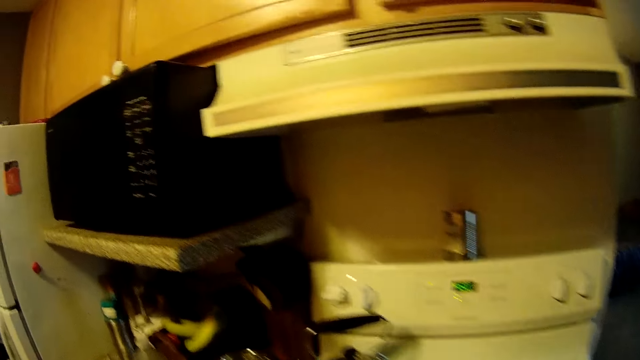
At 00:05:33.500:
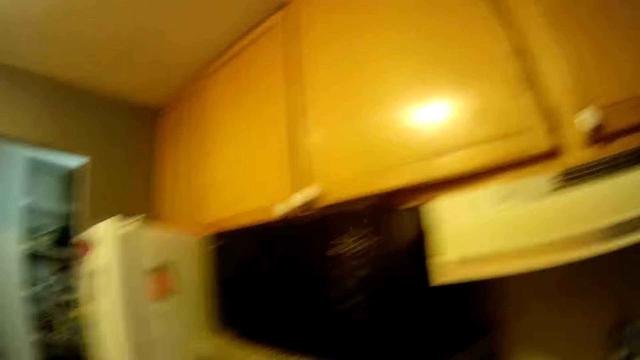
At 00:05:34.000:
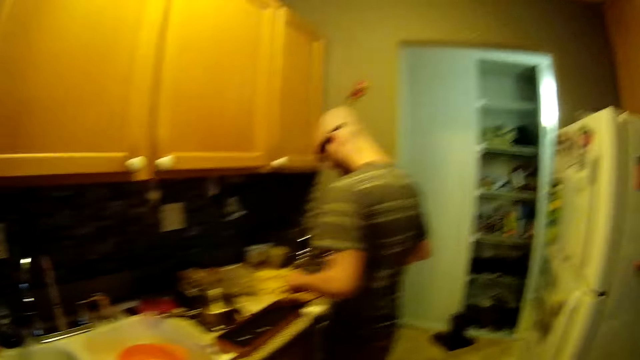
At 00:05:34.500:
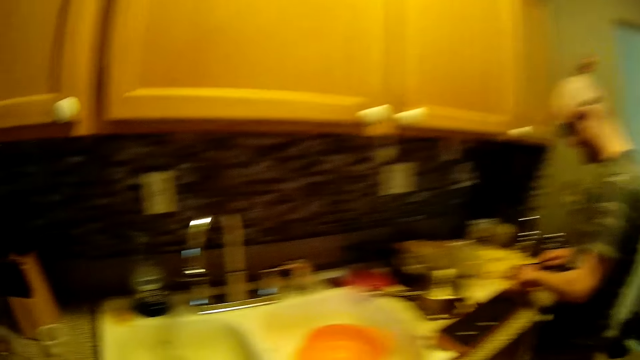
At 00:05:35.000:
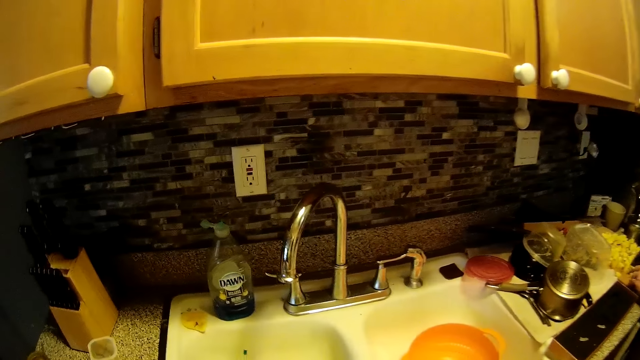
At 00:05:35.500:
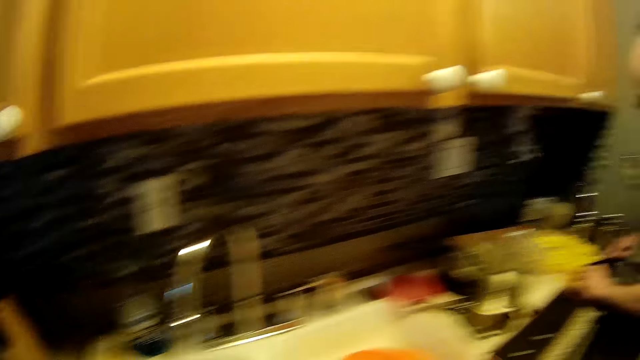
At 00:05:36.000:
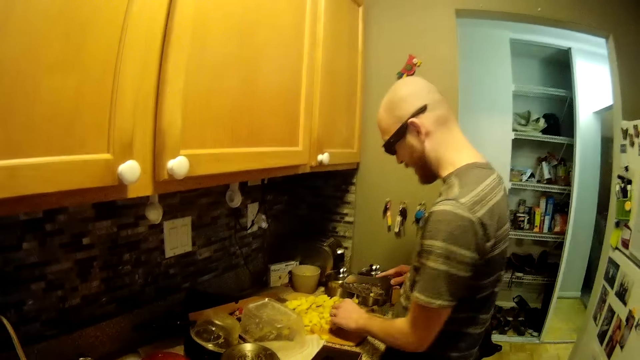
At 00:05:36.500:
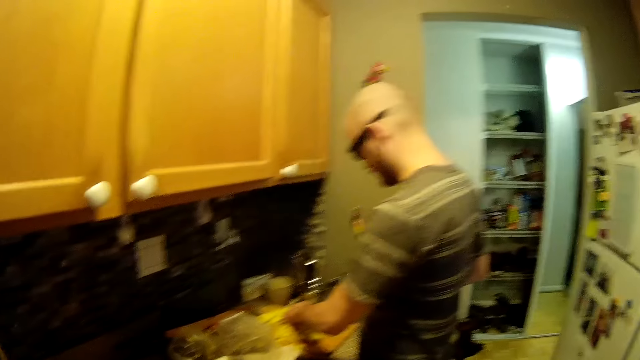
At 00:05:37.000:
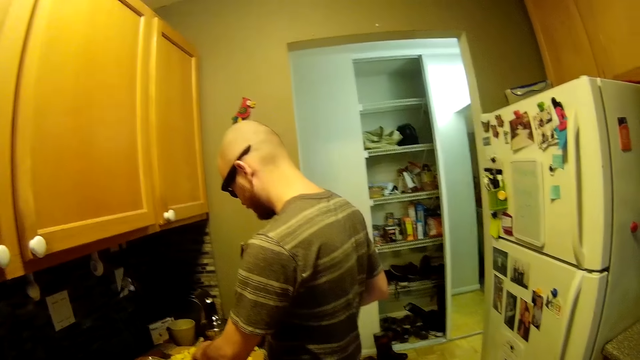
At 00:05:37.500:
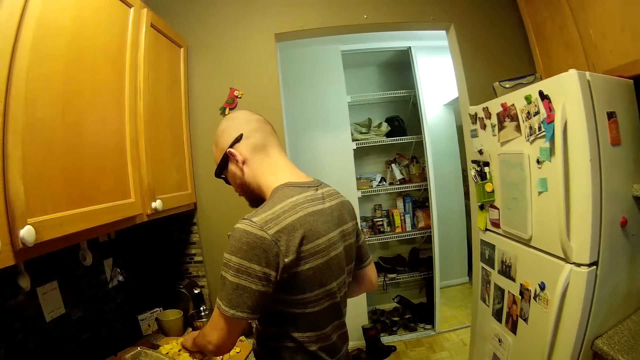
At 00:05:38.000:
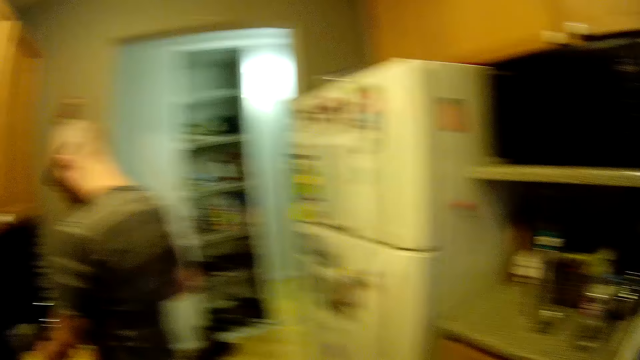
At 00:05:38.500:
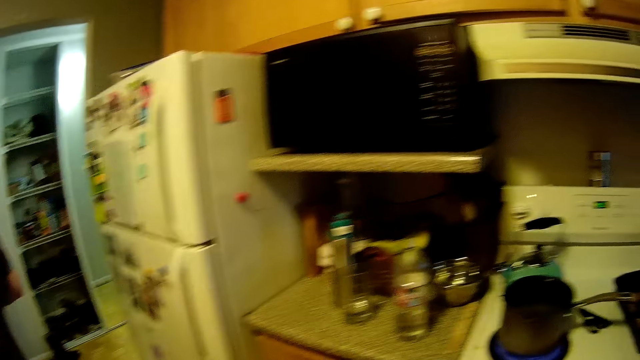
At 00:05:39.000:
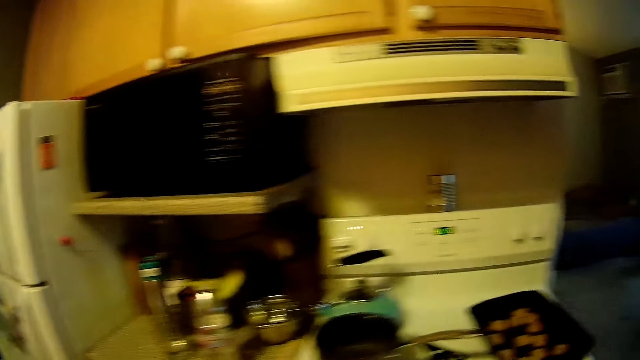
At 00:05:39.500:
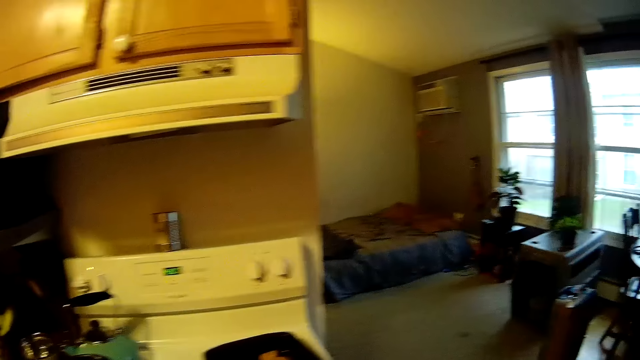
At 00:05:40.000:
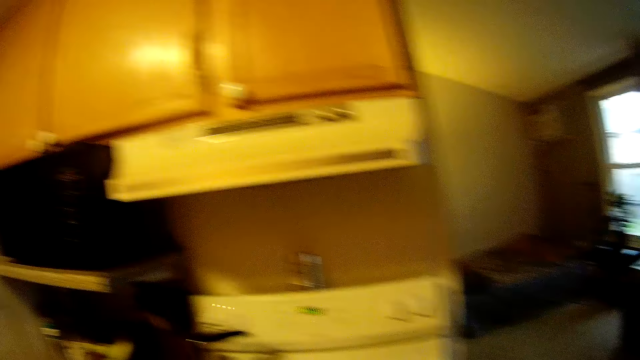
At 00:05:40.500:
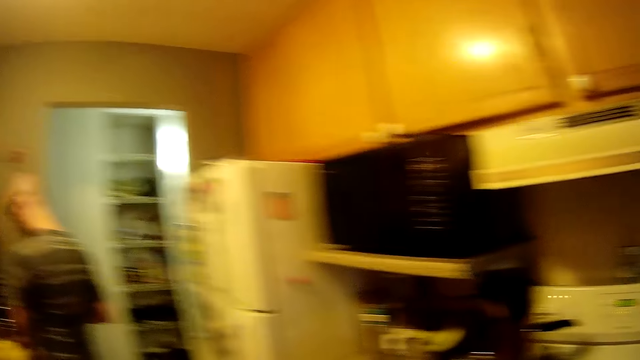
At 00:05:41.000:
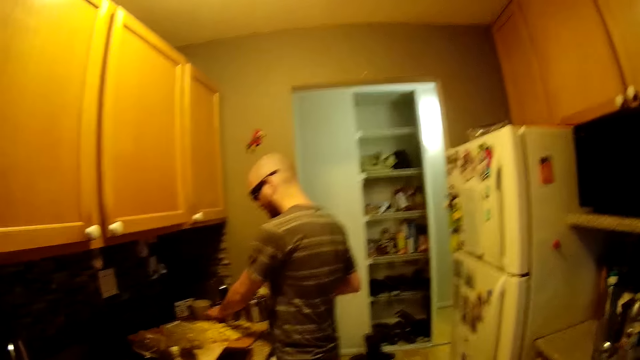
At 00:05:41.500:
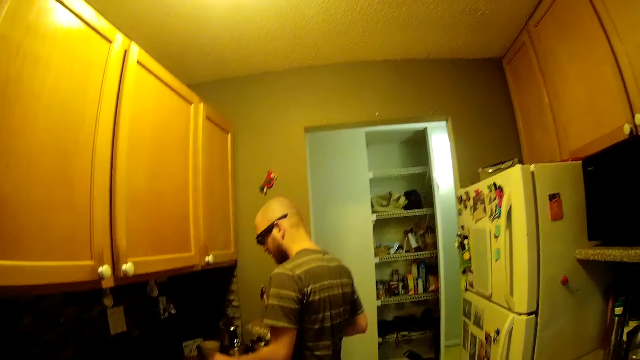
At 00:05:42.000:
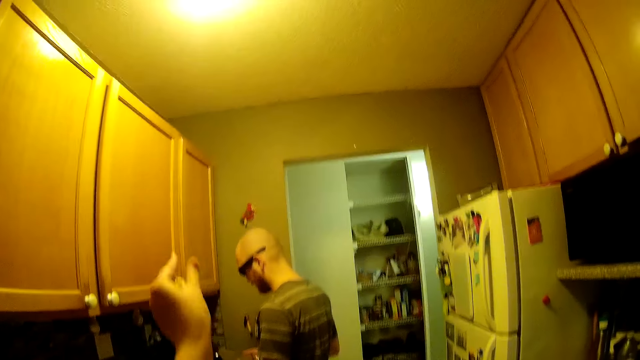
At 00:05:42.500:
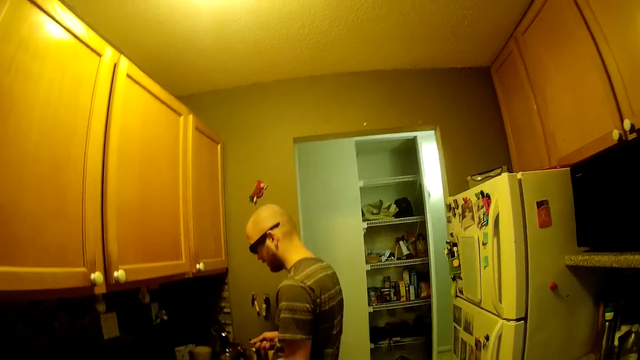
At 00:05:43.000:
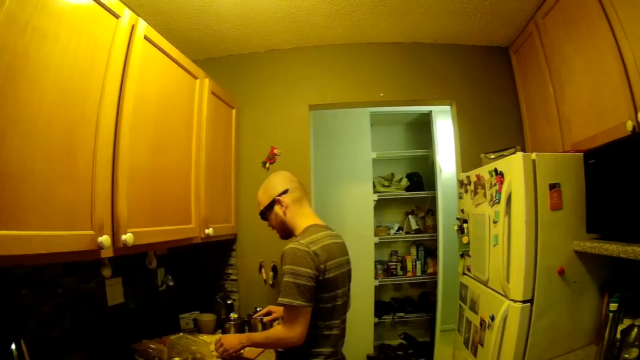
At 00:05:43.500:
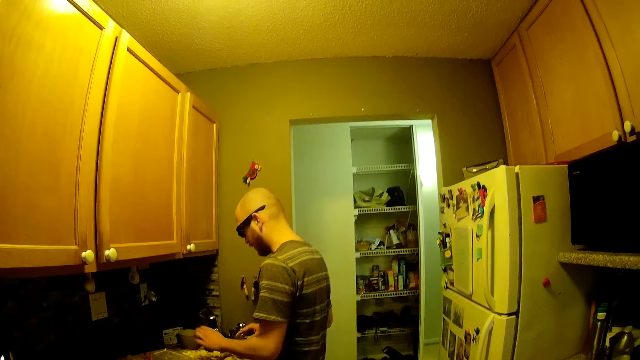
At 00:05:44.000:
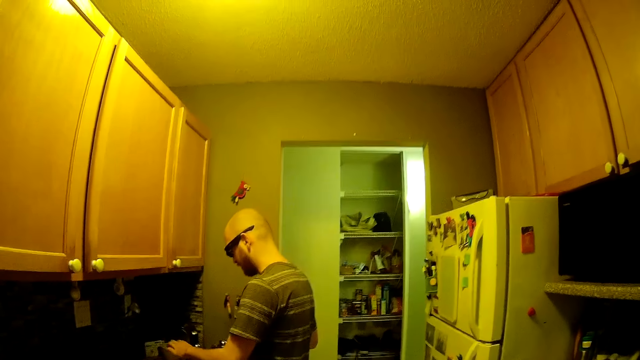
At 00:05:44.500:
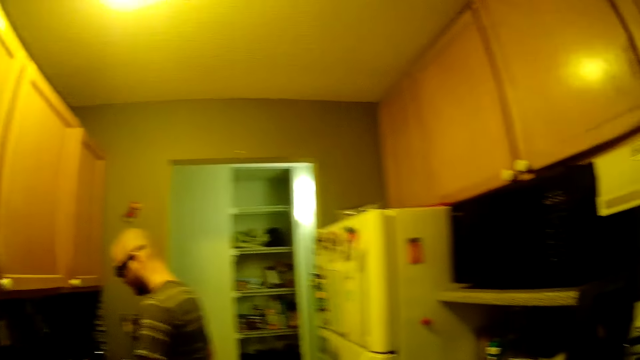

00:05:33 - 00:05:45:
The camera wearer raises her hand. She walks around.

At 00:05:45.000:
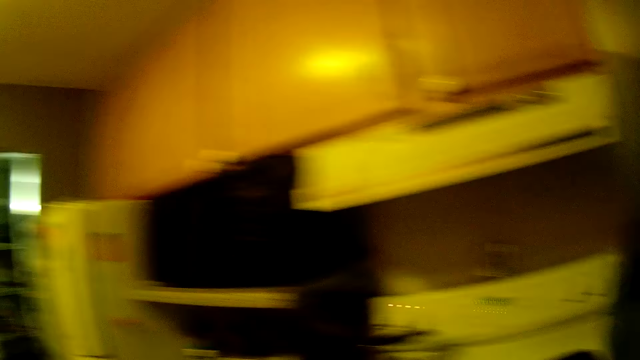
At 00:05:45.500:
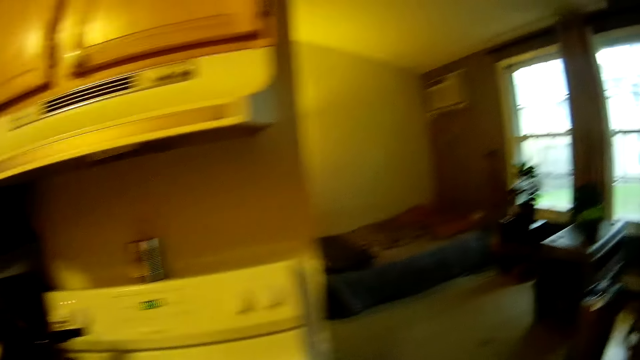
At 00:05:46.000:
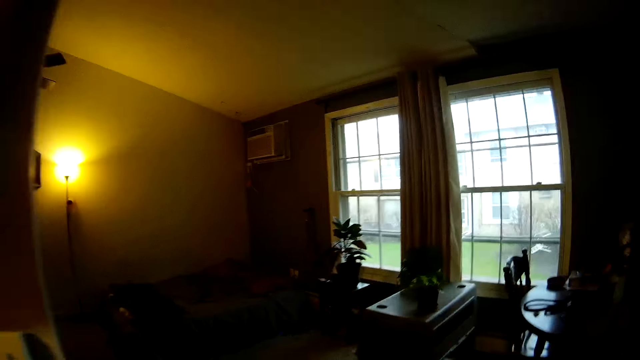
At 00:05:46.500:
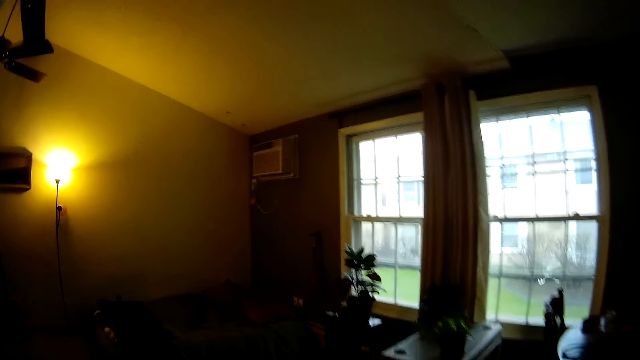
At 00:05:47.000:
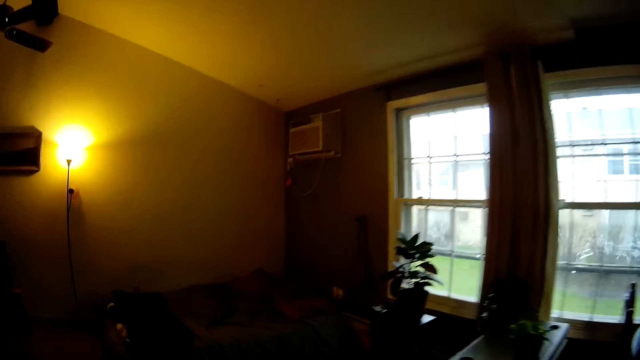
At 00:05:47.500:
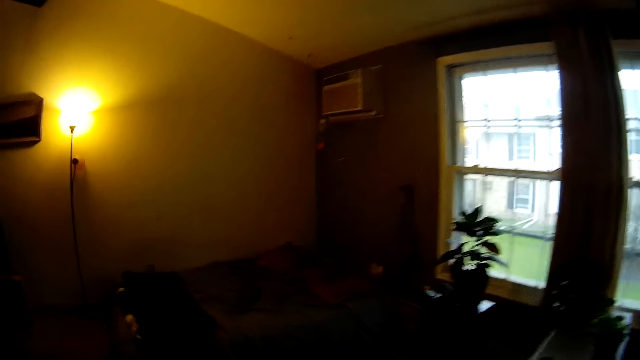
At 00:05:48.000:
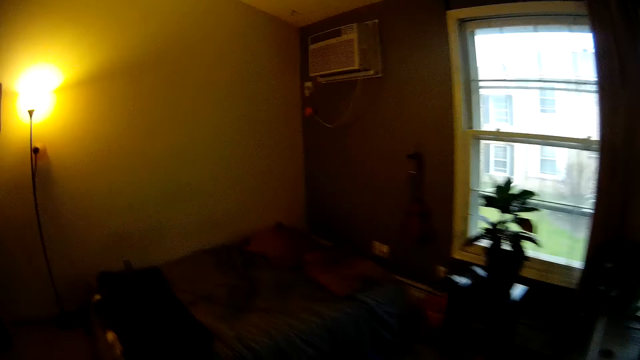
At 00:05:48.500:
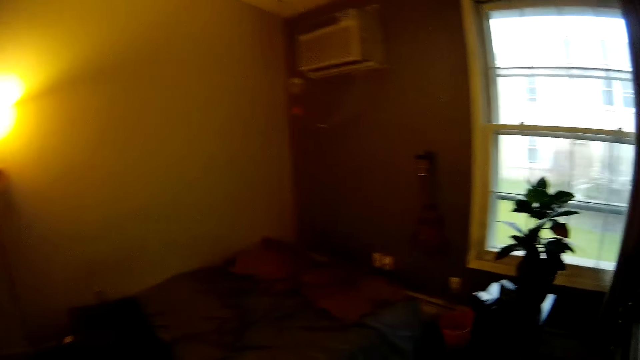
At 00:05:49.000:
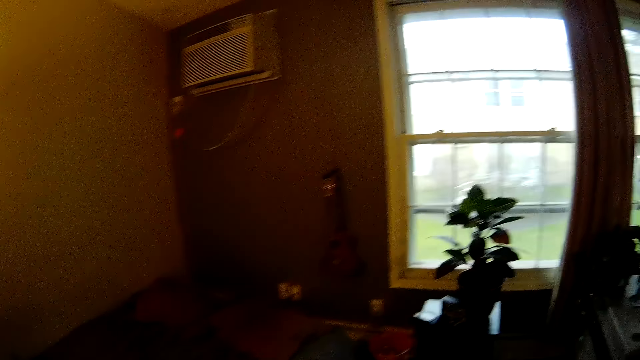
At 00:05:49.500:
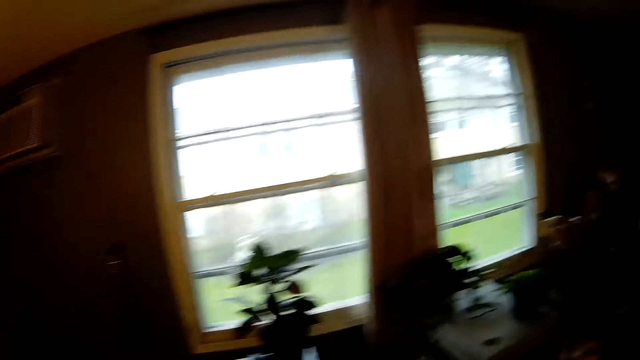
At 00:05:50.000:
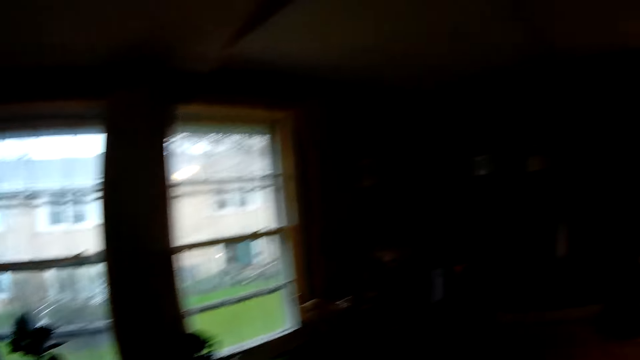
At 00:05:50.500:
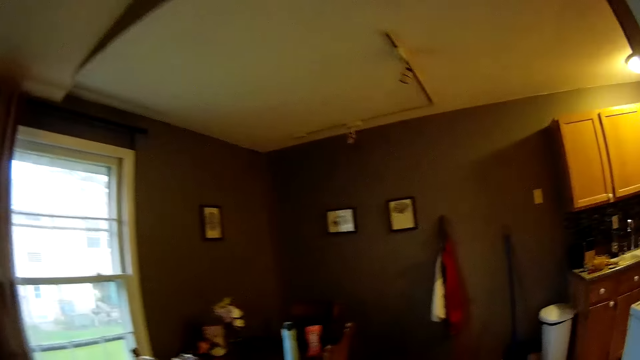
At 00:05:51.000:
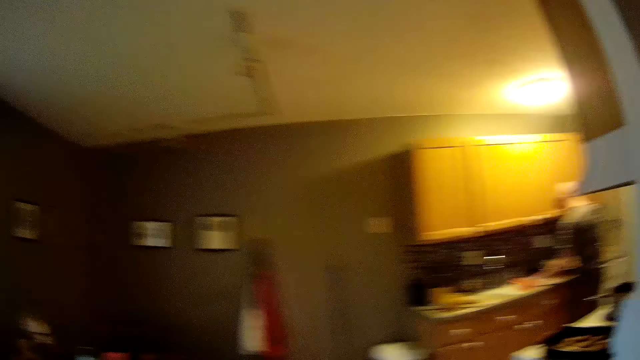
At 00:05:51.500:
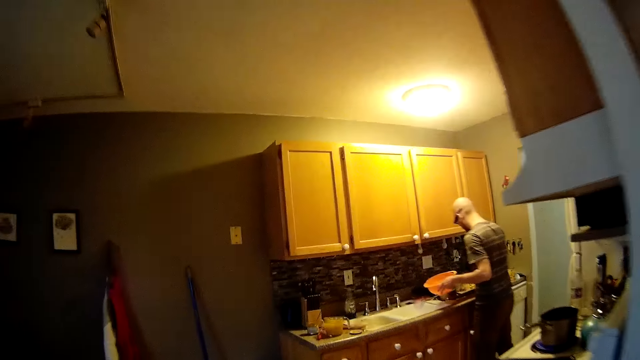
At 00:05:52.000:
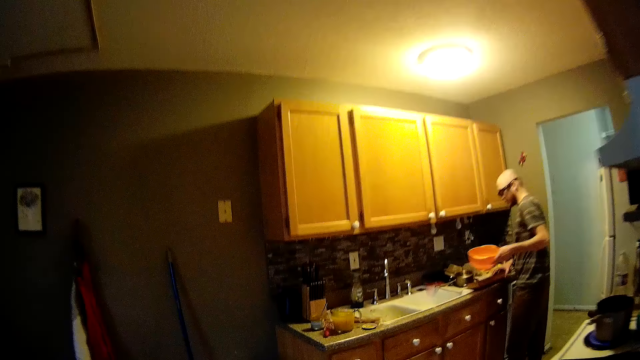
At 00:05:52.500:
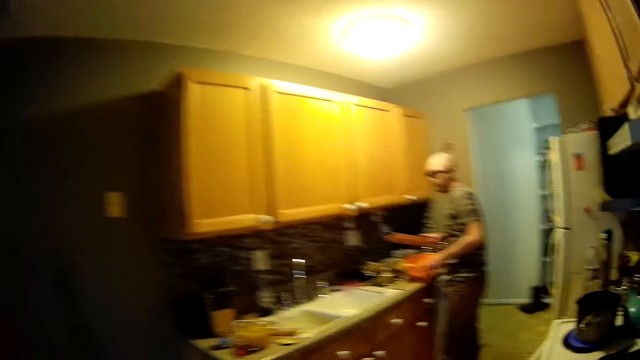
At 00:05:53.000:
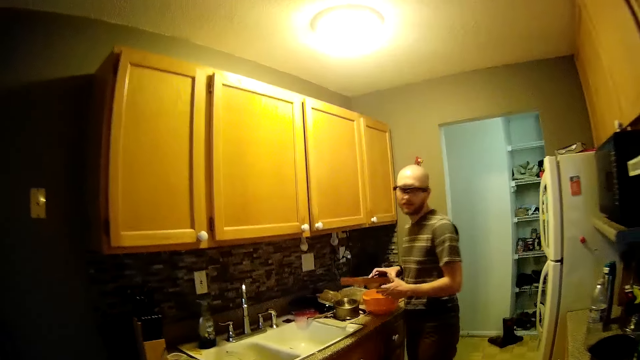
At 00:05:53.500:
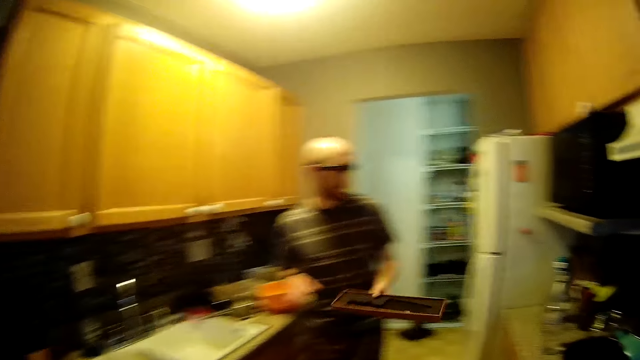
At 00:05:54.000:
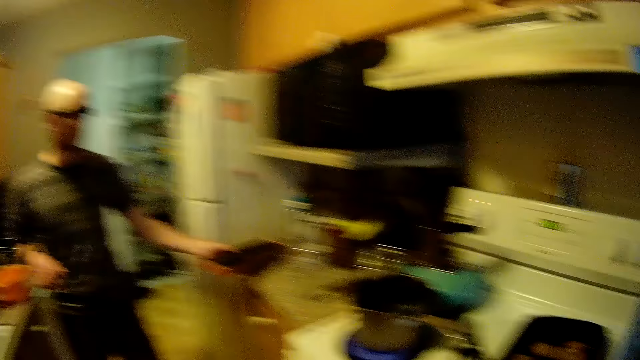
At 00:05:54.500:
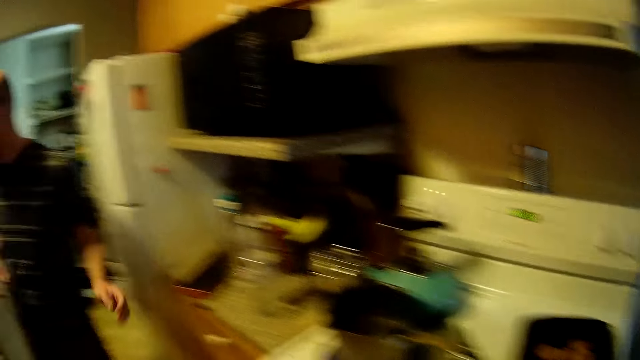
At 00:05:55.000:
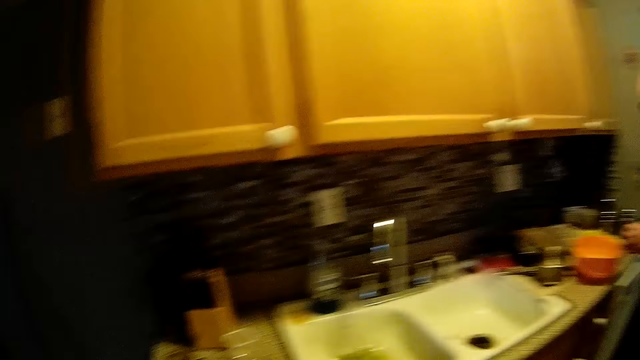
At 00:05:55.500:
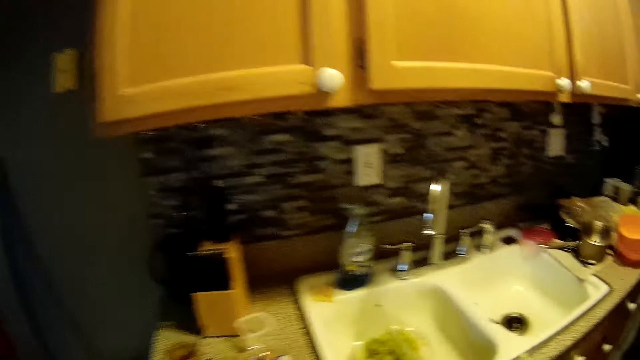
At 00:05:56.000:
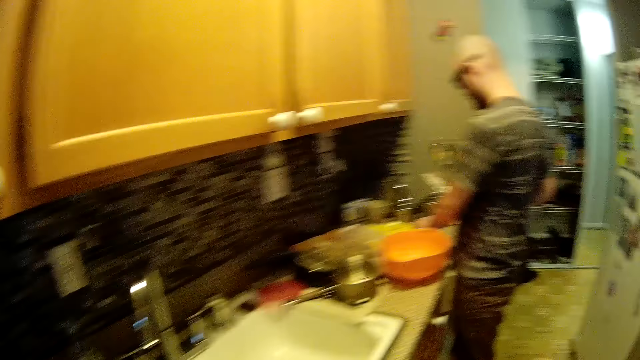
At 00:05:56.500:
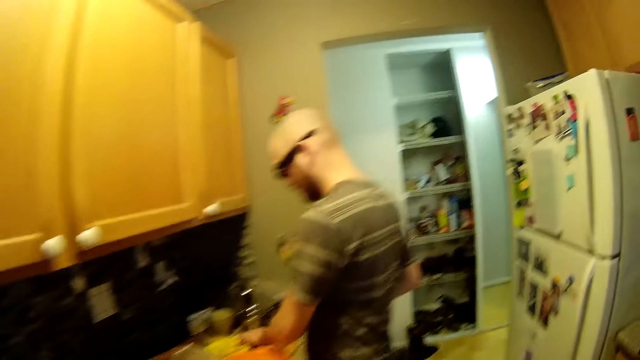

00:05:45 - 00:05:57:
The camera wearer talks with a man. They walk around. They talk. They walk around. The man picks up a bowl from the sink slab with his left hand and picks up a tray from the sink slab with his right hand. The man drops the bowl on the kitchen slab and drops the tray on the kitchen slab with his left hand.
